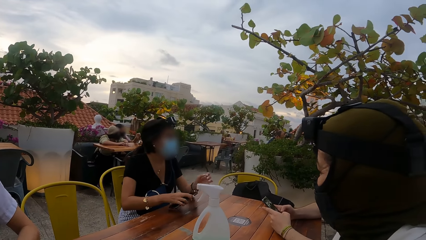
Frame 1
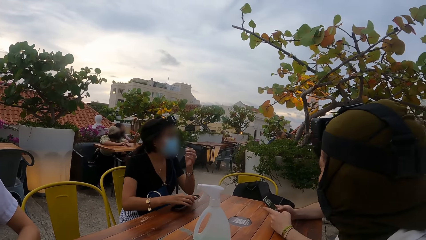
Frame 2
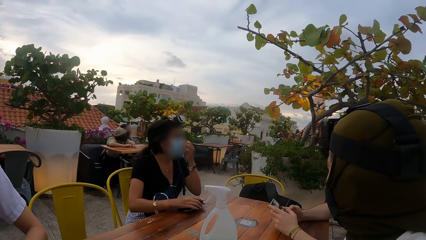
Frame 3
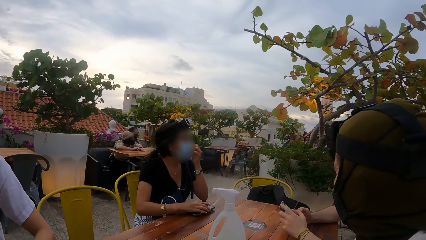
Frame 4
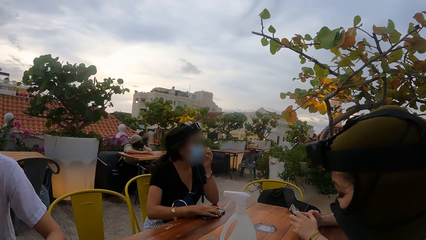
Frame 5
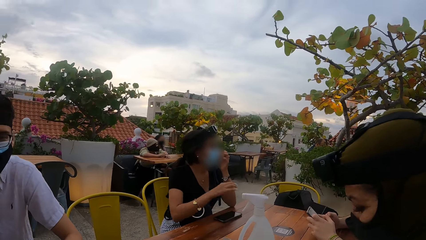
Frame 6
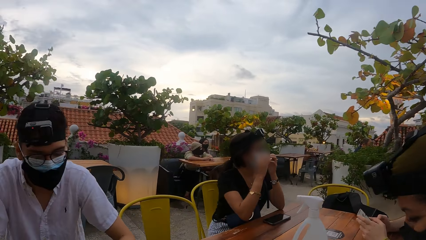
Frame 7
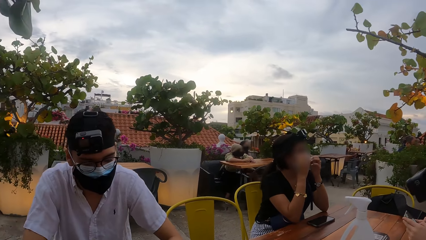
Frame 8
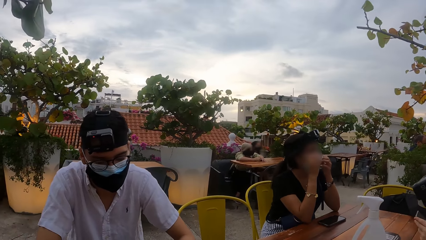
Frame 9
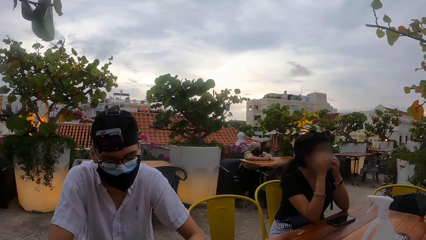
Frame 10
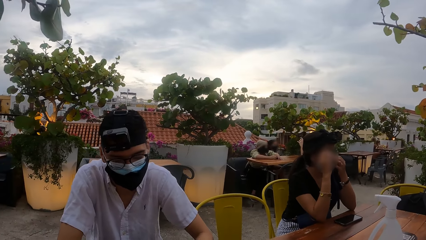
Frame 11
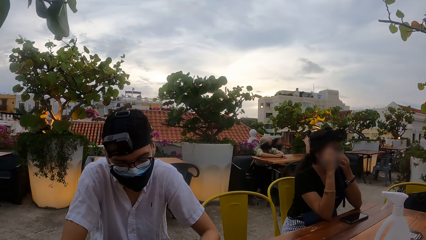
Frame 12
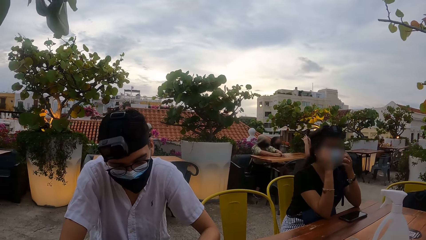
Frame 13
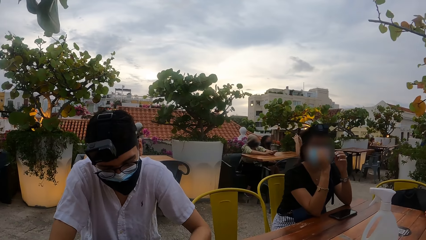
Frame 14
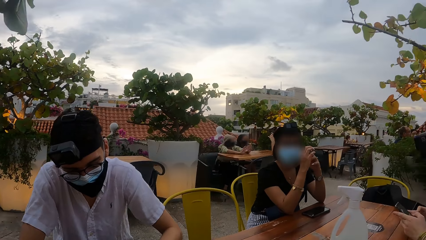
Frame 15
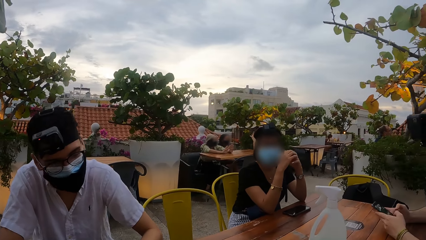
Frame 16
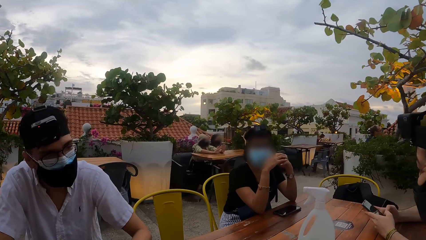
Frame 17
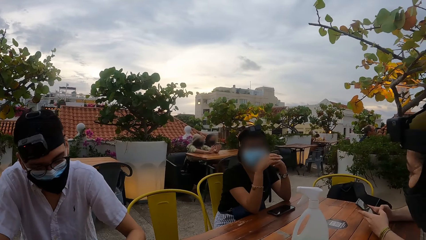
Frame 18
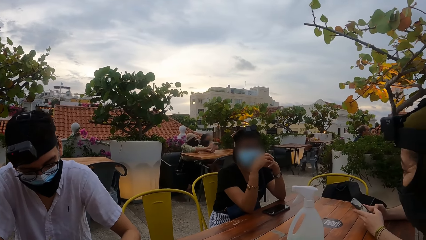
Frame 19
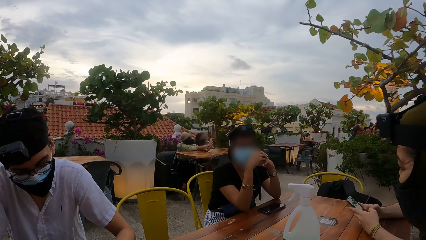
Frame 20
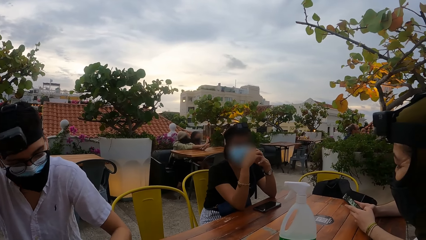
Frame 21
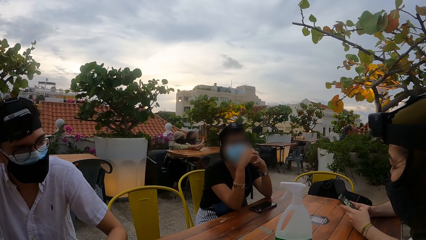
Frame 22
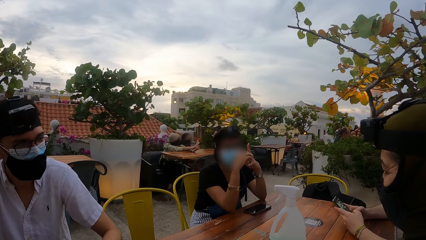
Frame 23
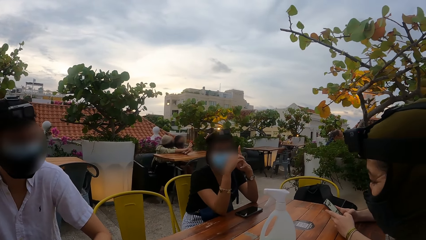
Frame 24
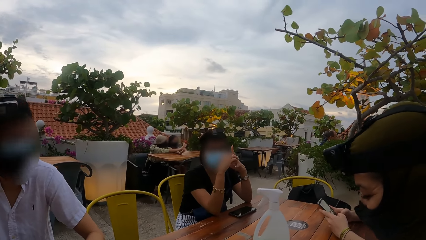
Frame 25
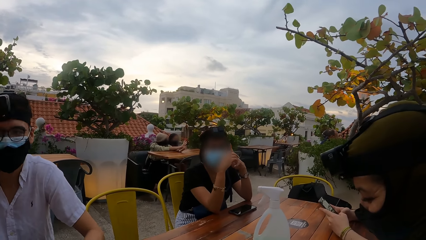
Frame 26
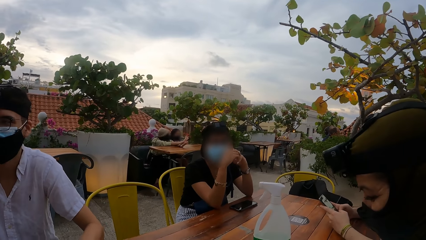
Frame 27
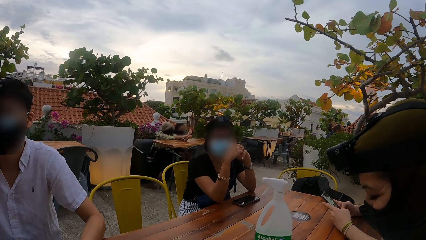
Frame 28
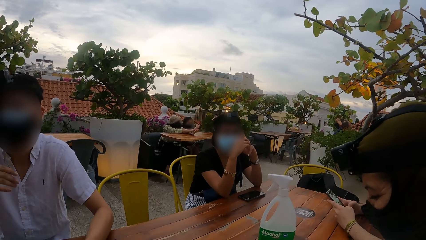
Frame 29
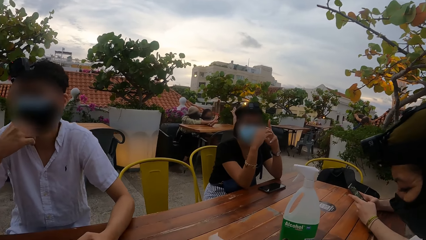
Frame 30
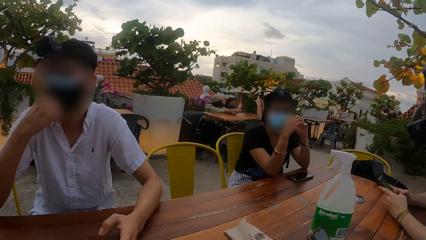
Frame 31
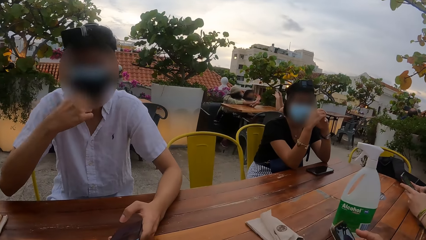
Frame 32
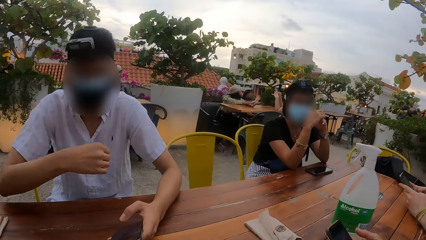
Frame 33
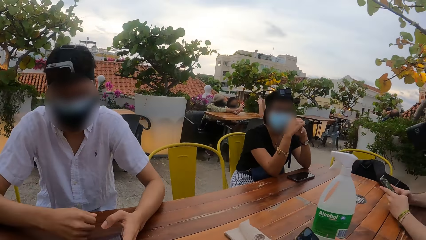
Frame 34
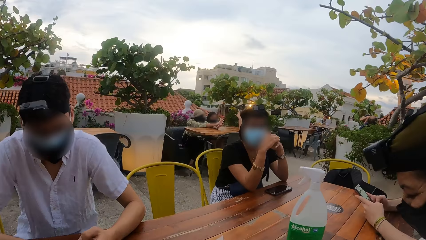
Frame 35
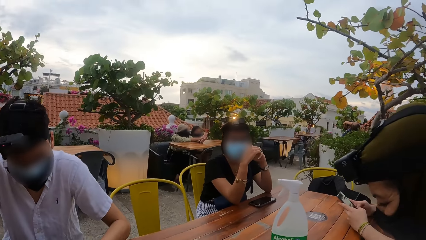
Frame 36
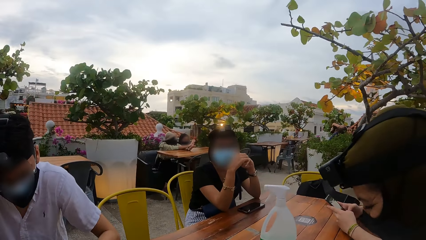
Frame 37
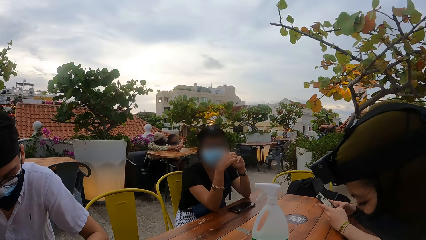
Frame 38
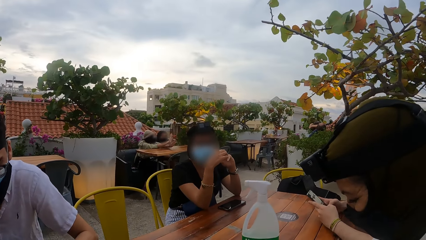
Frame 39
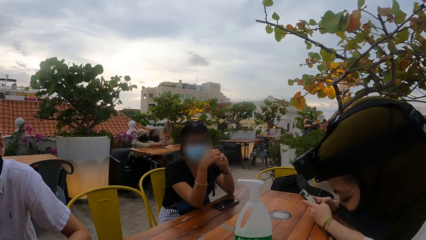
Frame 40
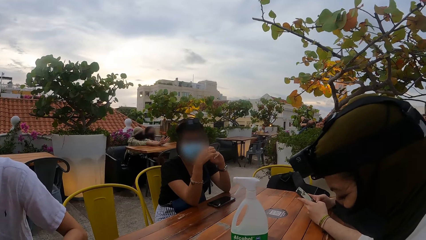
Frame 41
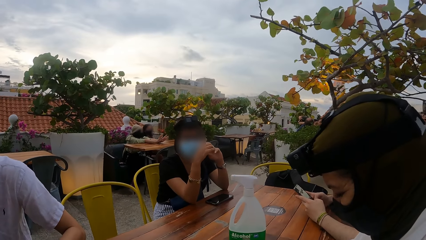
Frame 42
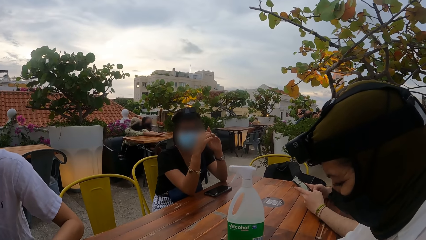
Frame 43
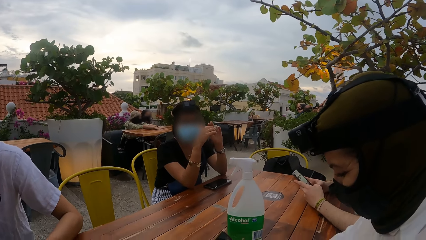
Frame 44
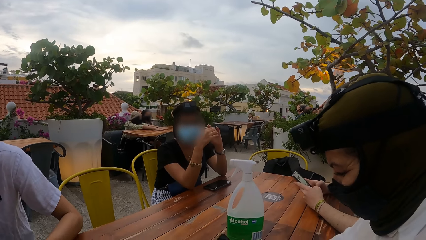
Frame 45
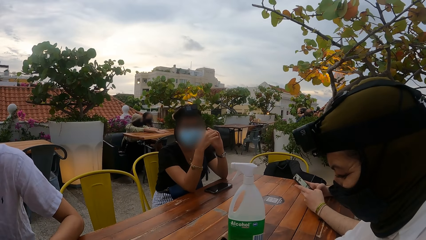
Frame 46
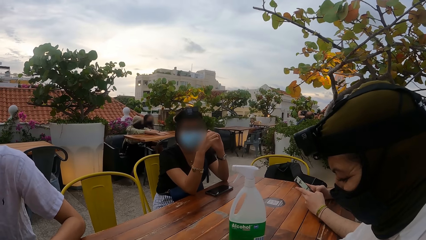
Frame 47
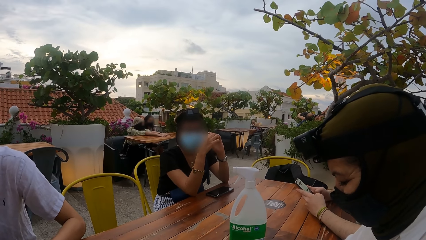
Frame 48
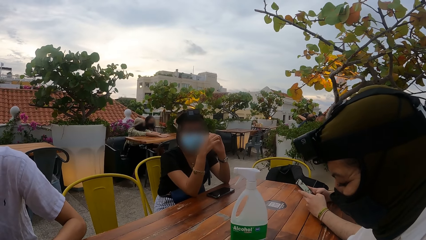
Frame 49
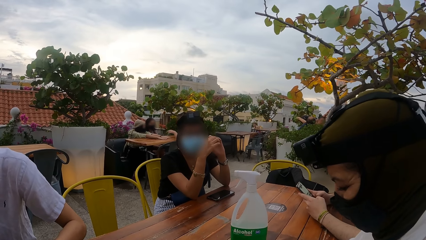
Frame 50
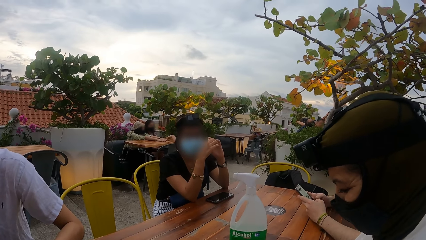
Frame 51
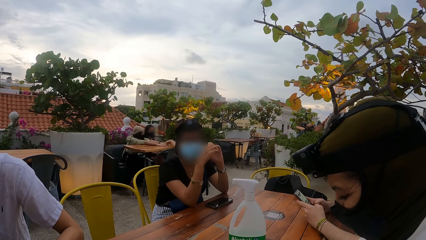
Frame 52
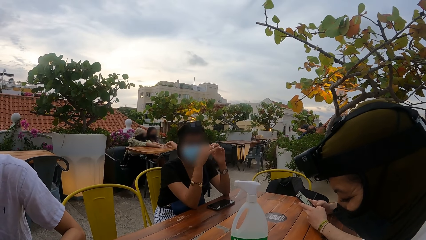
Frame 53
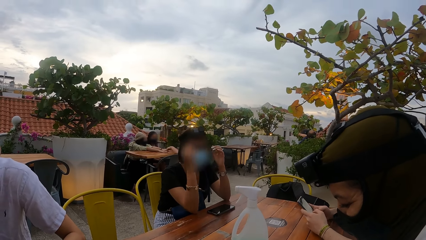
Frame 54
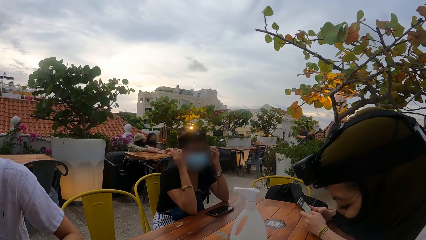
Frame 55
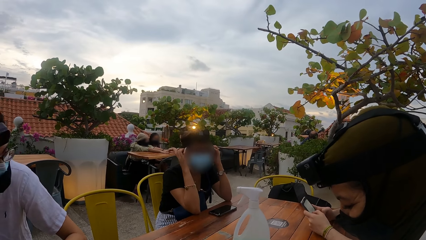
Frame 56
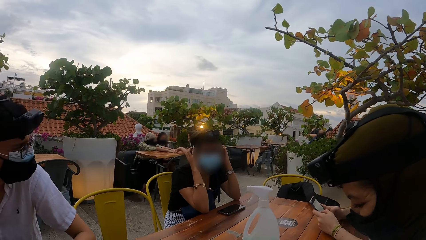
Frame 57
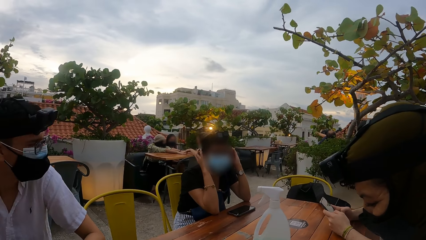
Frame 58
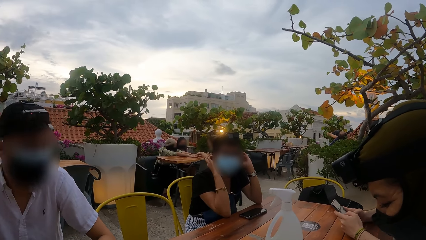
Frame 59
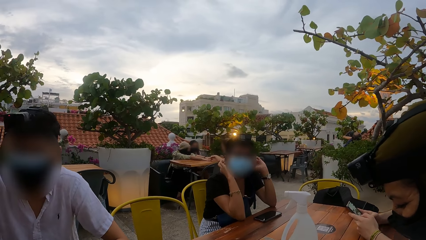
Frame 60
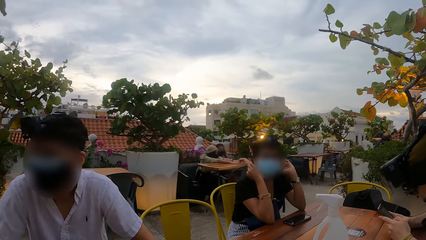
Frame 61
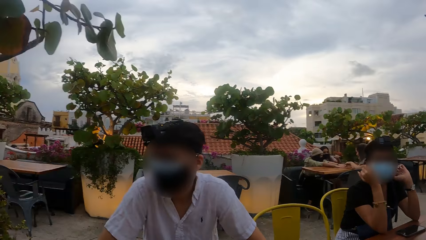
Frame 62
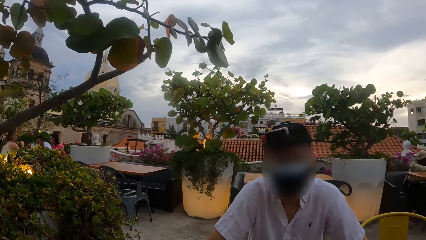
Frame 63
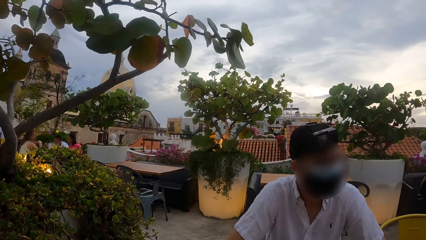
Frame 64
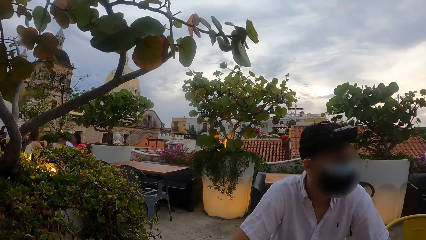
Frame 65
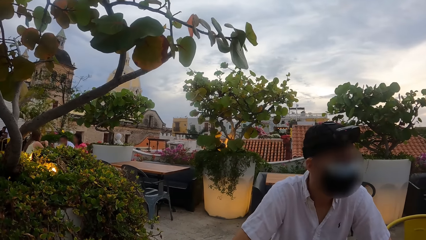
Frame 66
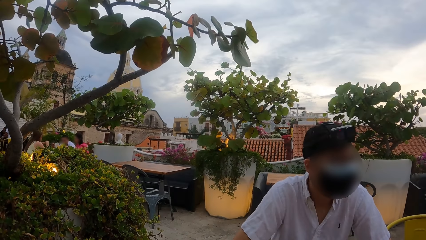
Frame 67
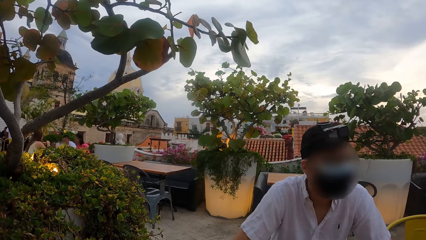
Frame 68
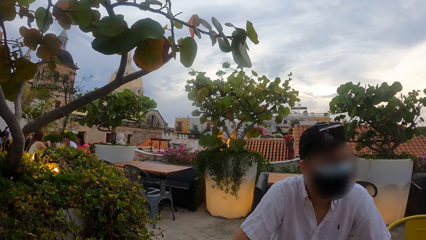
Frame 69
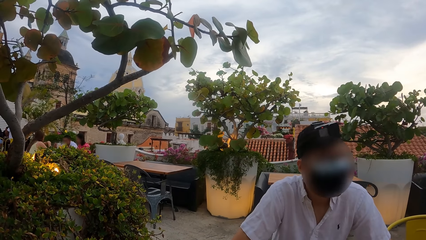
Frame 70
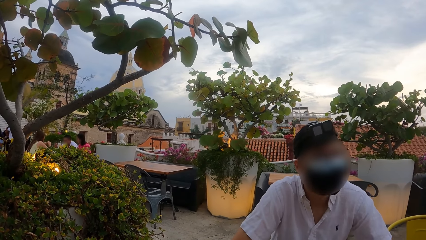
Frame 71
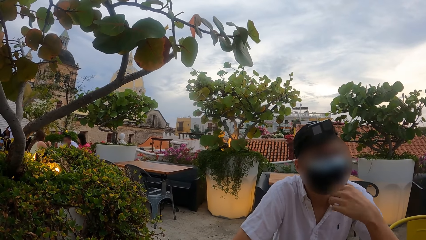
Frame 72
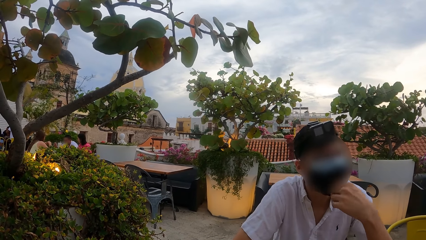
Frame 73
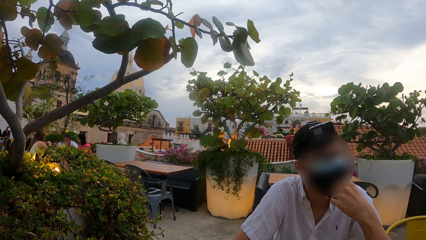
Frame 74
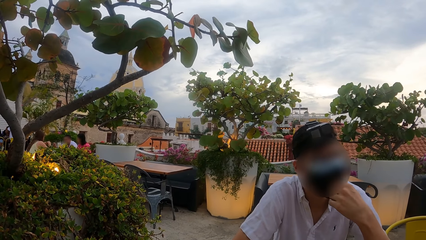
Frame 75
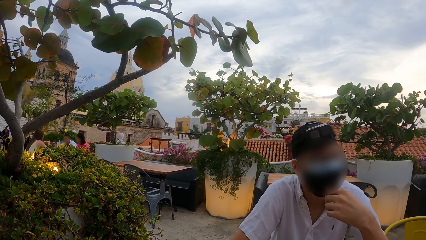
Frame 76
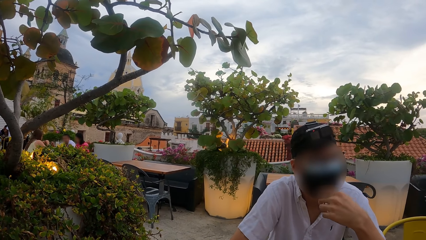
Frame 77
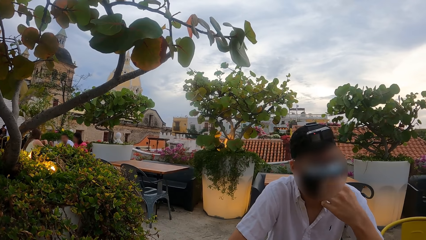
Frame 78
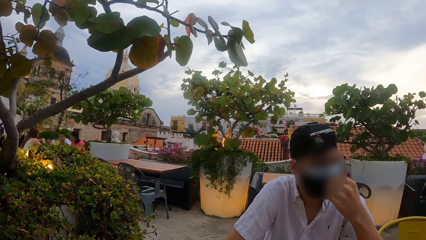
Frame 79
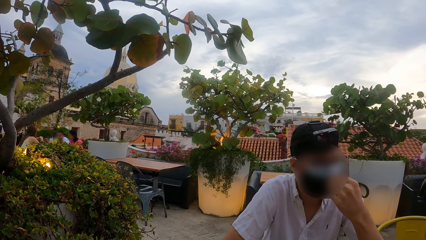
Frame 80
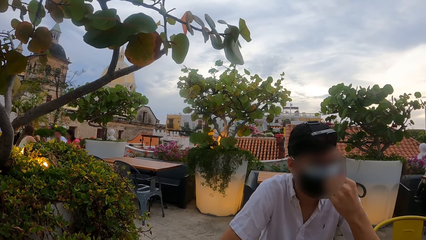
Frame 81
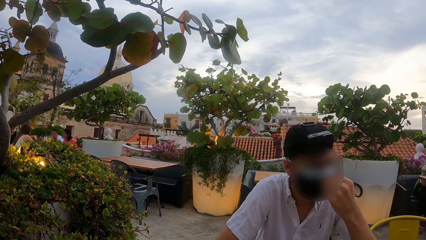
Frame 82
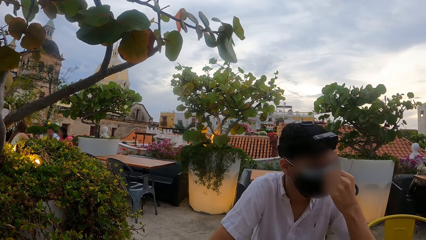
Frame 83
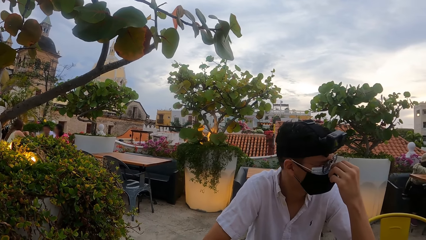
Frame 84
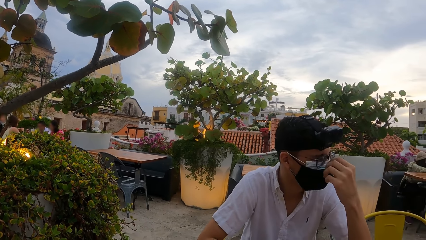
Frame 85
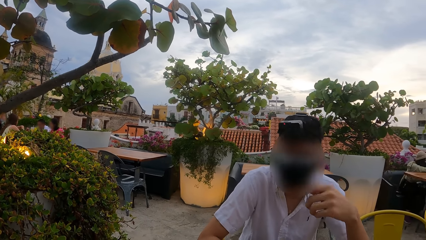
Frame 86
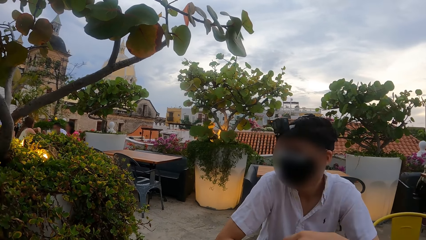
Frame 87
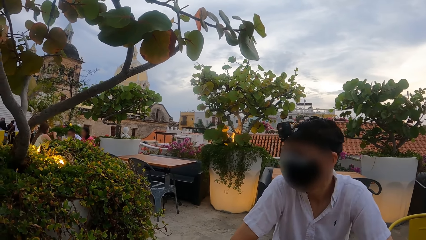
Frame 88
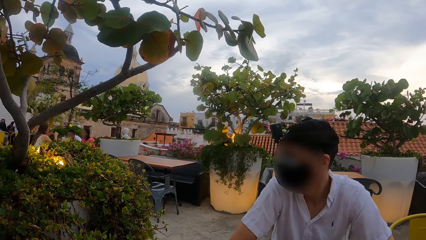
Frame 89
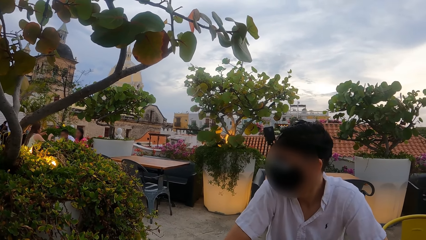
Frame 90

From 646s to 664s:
The woman places the phone on the table with her right hand. The woman adjusts her face mask with her left hand. The woman adjusts her face mask with both hands. The woman folds her hands on the table. The camera wearer looks around the table. The woman gesticulates with her hands on the table. The man adjusts his face mask with his right hand and holds the phone with both hands on the table. The woman dresses her hair with both hands. The man adjusts his face mask with his left hand.
